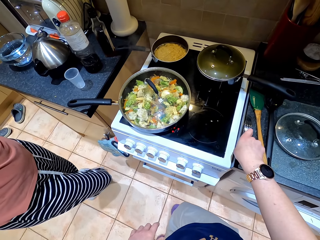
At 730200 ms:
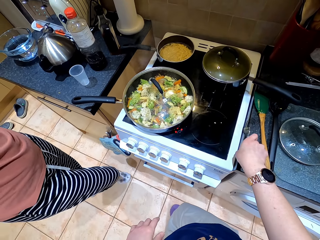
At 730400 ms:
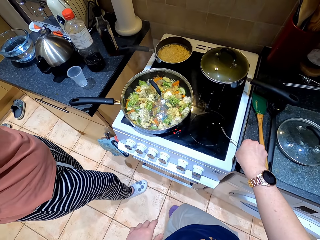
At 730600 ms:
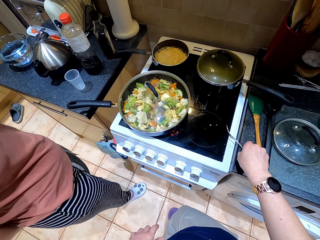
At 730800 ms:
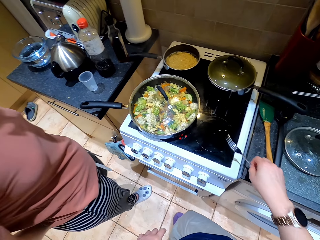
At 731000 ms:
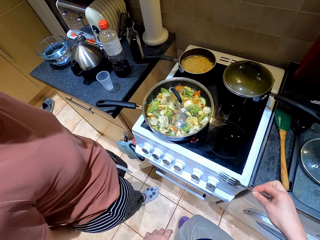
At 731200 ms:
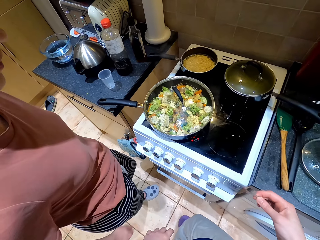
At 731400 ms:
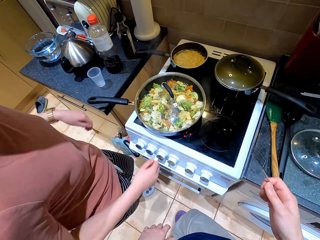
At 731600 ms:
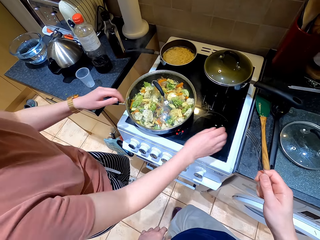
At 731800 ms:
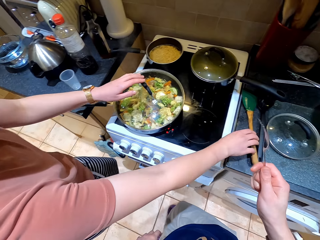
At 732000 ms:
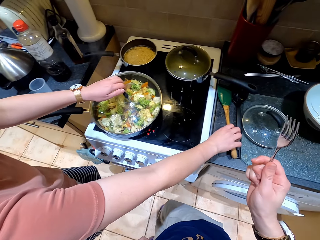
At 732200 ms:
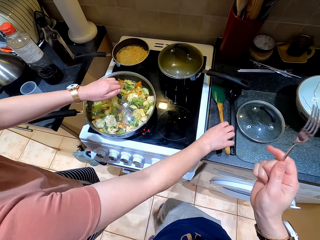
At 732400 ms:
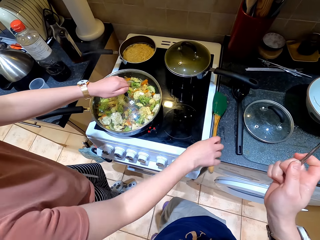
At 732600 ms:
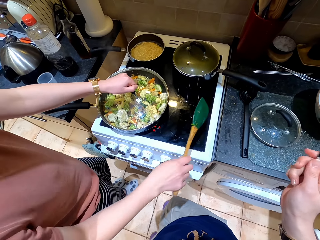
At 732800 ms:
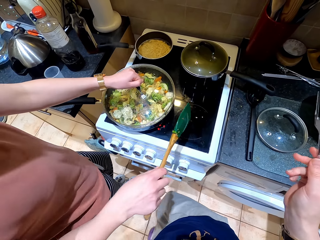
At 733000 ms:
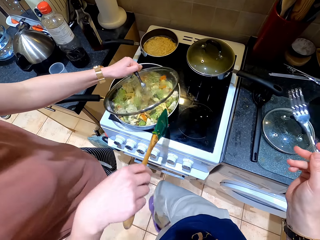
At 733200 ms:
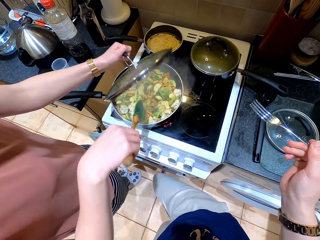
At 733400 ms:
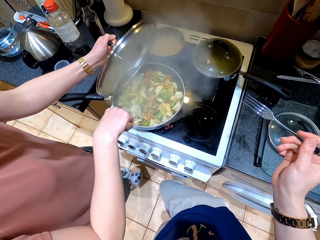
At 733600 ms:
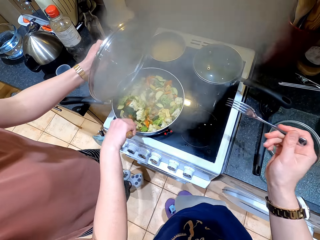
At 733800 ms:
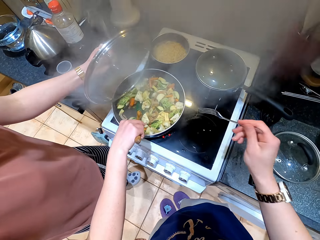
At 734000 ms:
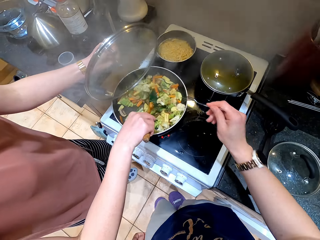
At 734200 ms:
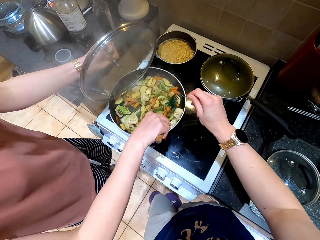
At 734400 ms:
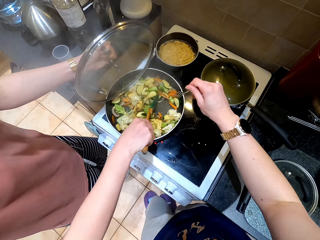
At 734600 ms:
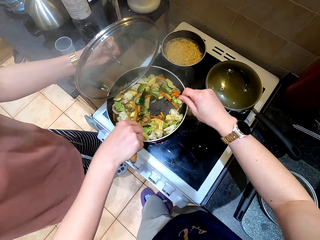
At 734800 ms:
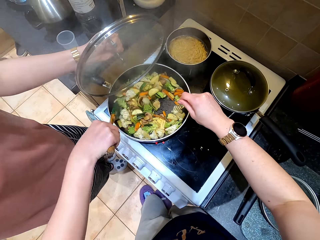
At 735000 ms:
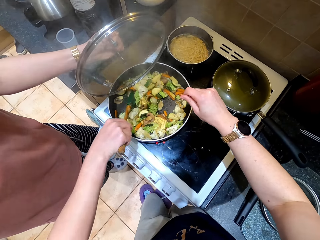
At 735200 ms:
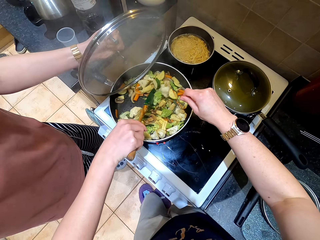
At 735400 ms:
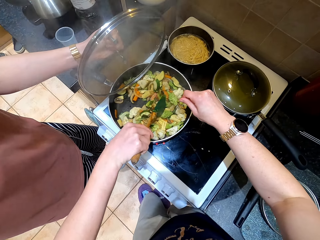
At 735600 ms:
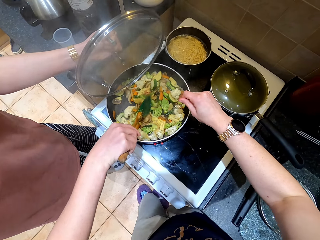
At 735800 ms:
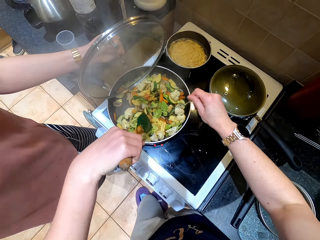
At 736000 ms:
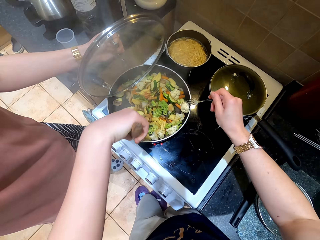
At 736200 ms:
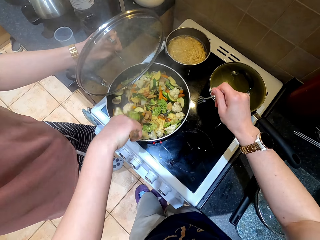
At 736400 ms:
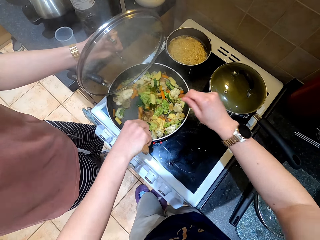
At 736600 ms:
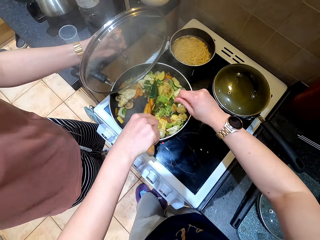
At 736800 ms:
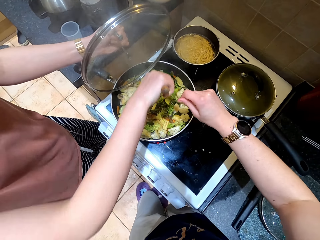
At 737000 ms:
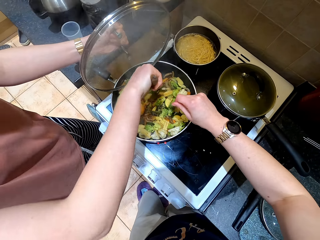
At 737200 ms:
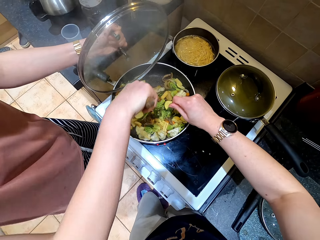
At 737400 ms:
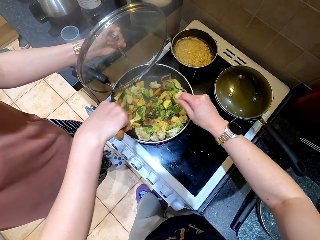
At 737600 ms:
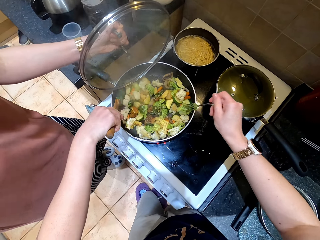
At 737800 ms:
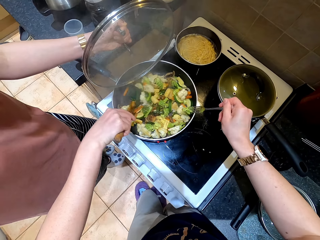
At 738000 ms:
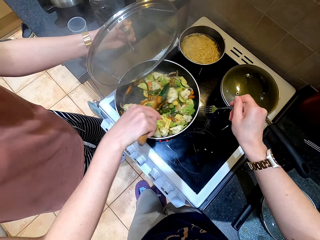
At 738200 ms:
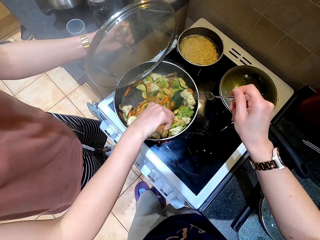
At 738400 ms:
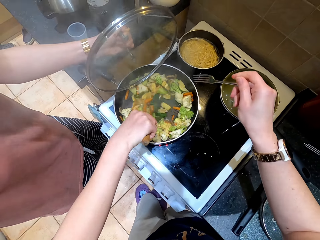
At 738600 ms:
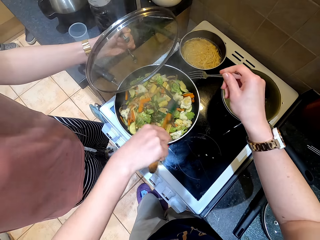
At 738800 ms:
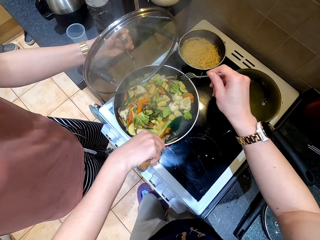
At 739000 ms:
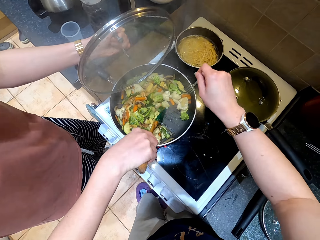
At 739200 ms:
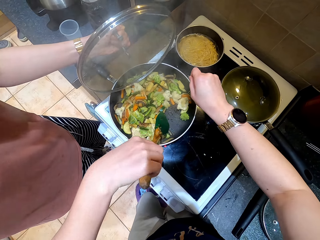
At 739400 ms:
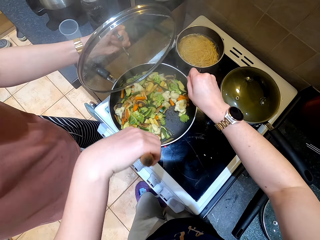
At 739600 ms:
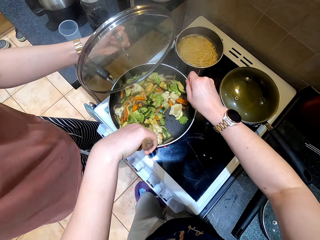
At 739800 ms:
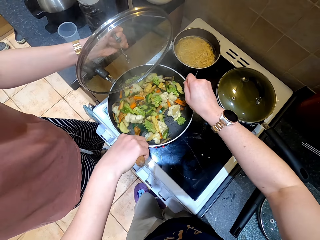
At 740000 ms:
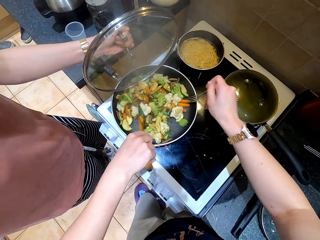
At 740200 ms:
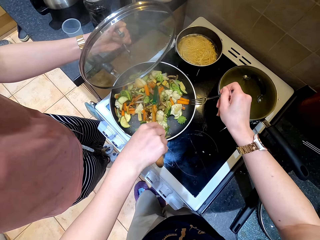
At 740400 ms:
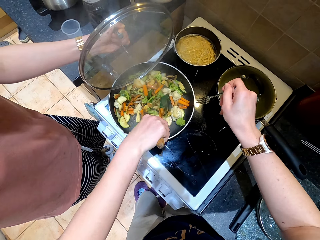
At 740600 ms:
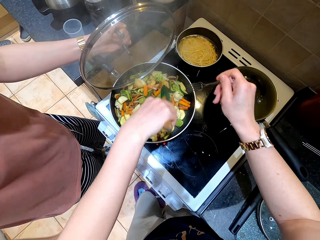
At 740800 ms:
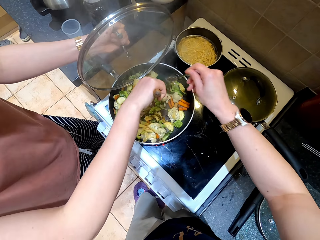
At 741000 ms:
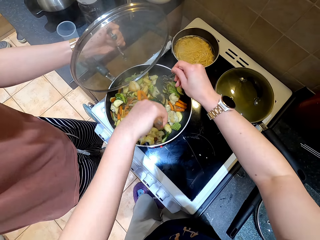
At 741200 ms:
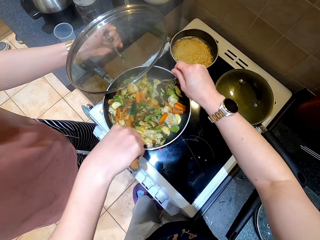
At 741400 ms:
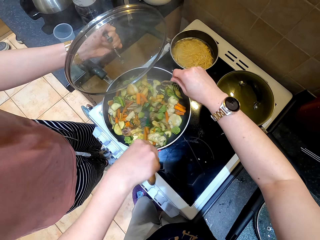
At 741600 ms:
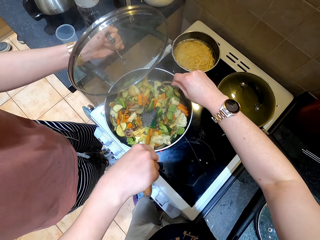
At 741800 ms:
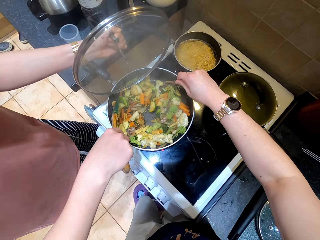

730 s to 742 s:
The camera wearer and a lady dialogue. The camera wearer takes the fork from the table. The lady takes the wooden spoon from the table. The lady opens the frying pan and cooks the food. The camera wearer holds the fork on the hand. The lady stirs the food. The camera wearer stirs the food. The camera wearer and the lady cook the food.

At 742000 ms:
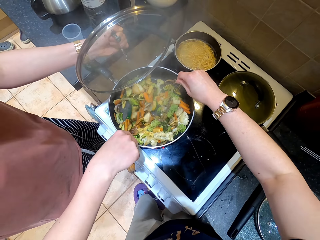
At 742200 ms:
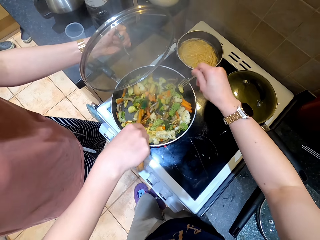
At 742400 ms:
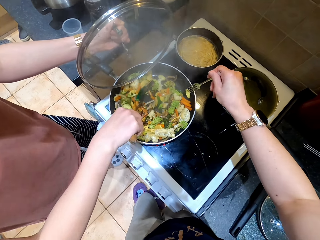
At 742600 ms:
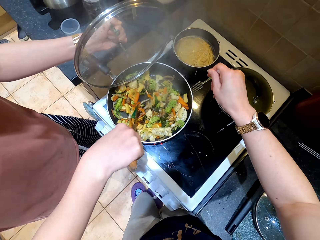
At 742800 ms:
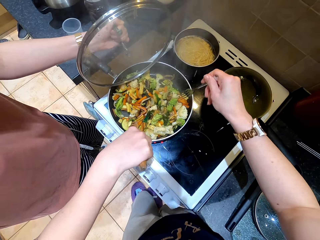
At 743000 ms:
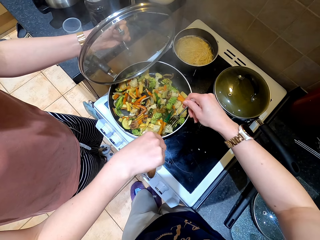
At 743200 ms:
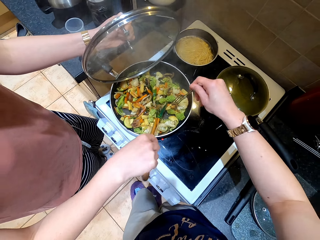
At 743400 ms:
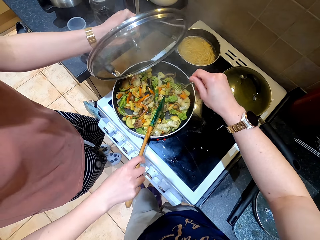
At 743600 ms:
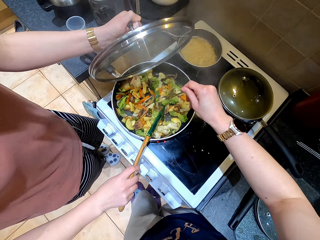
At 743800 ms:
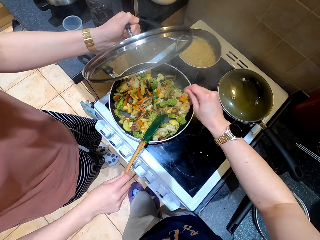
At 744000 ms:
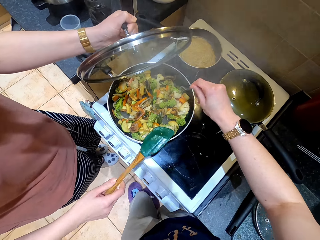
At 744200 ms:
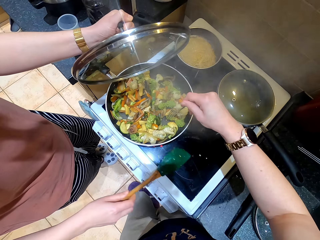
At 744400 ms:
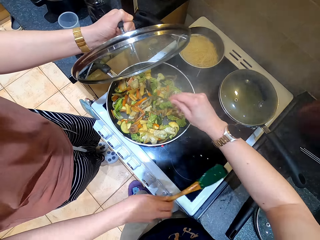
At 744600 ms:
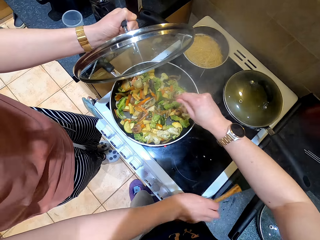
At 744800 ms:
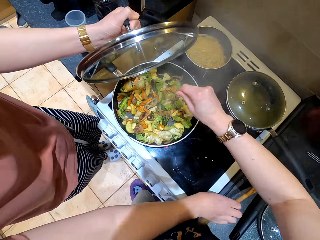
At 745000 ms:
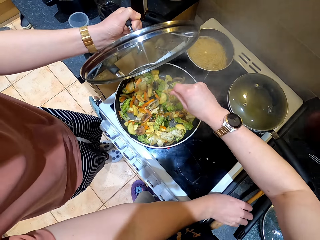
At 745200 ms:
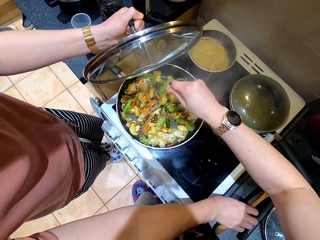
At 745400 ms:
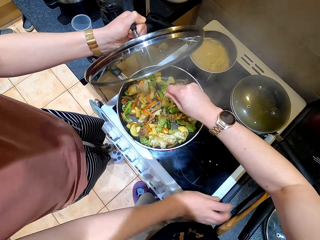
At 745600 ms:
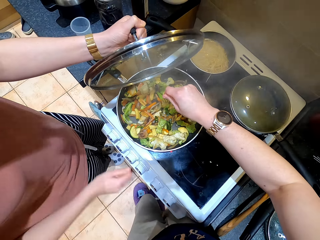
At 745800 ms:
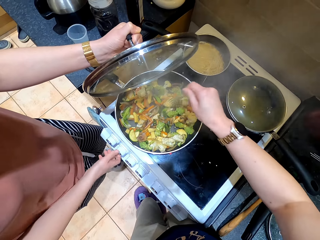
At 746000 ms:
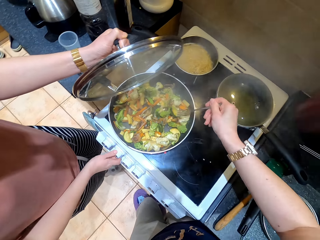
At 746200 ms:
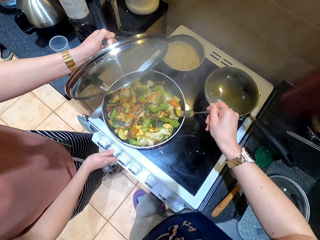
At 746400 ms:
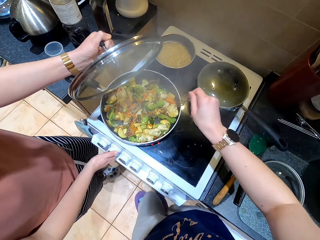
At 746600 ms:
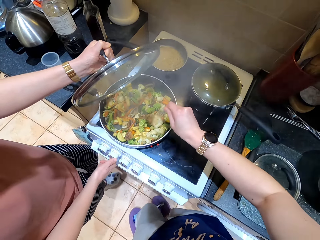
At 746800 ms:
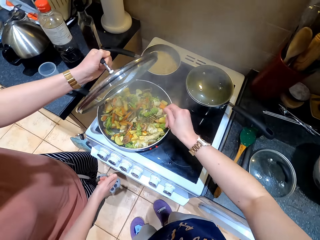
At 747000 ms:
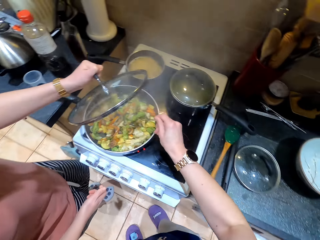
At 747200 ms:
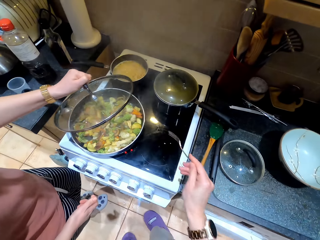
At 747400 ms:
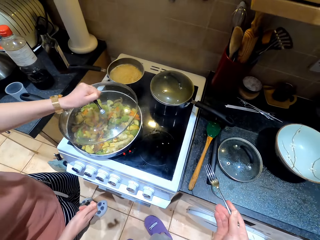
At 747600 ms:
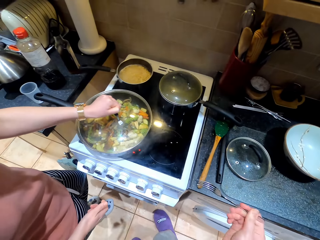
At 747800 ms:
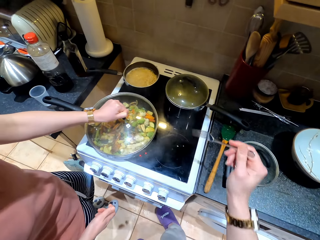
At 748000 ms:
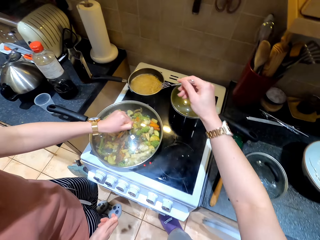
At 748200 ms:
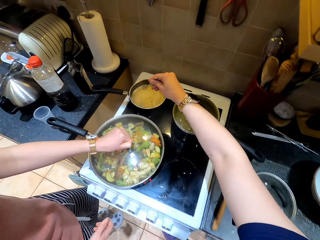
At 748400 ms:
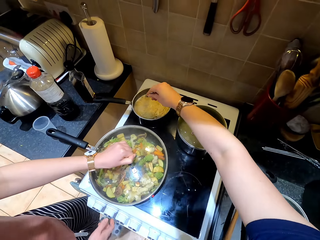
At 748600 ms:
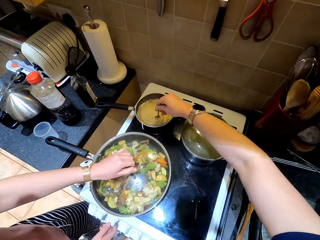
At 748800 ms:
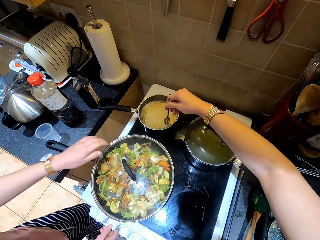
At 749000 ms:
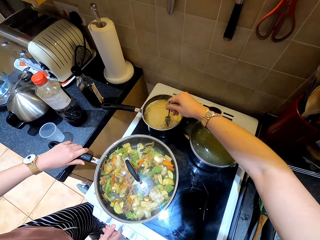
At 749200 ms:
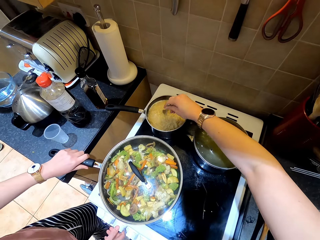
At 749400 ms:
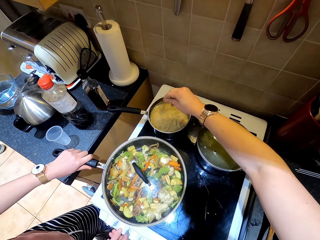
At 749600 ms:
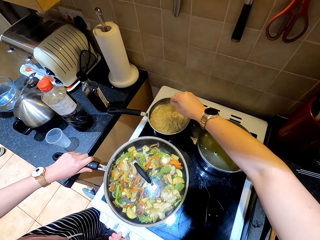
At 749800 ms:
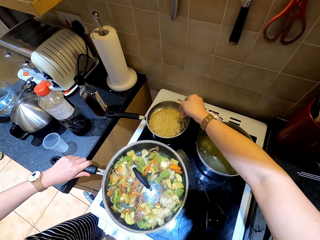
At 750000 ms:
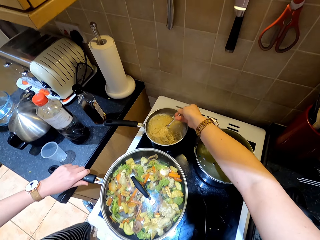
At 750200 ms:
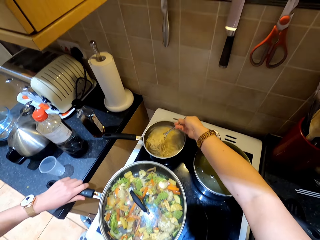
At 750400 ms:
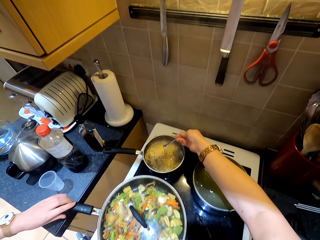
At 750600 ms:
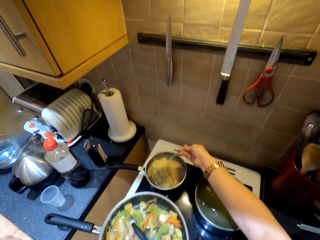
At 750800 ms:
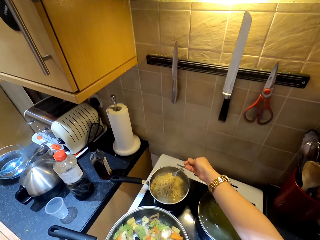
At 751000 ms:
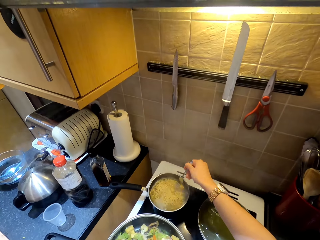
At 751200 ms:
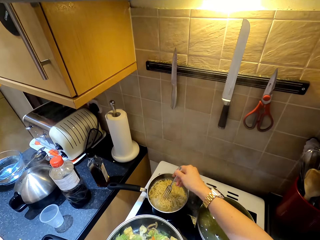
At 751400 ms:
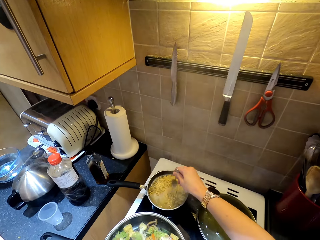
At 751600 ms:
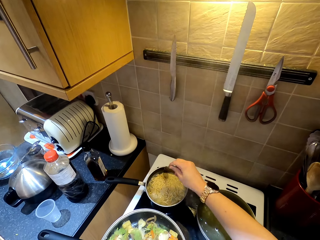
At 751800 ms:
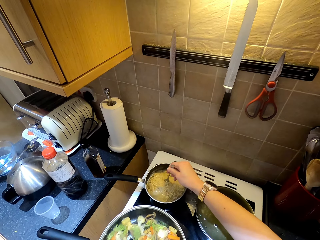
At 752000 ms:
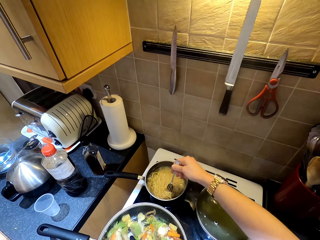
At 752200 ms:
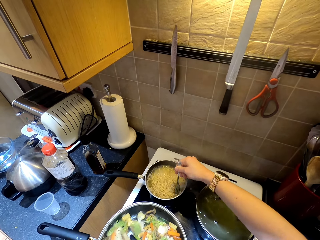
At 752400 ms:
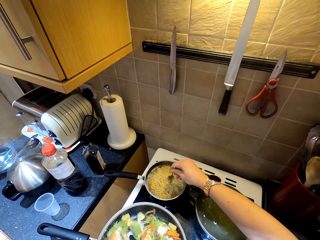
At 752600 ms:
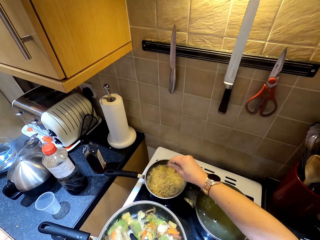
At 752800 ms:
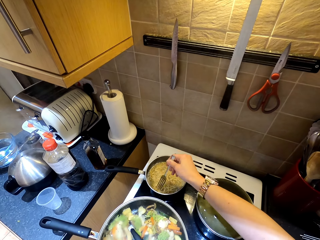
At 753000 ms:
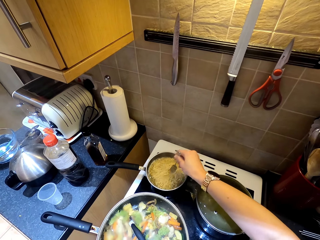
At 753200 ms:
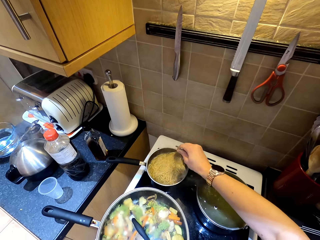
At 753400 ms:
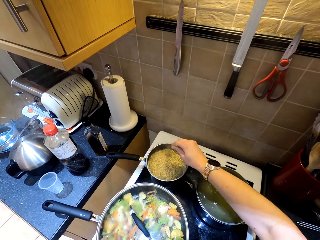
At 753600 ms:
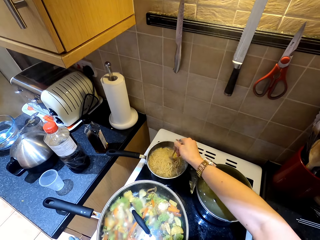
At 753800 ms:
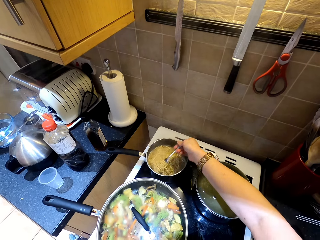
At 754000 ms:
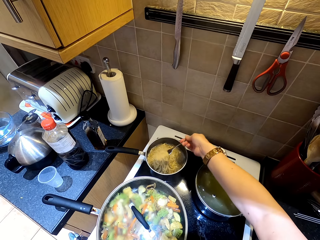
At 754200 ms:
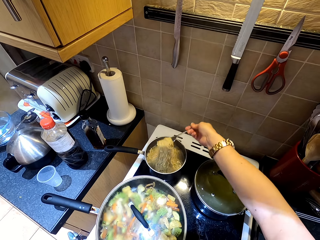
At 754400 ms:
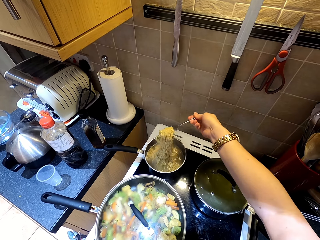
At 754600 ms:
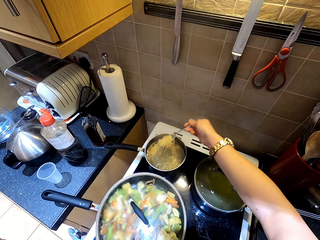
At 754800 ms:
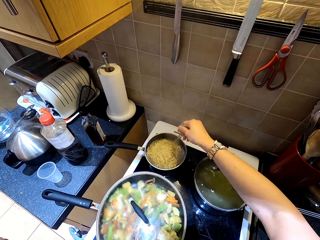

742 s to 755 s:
A lady puts the cooking stick on the table. The camera wearer covers the sauce pan with a lid. They stir noodles in the pan with a fork.
